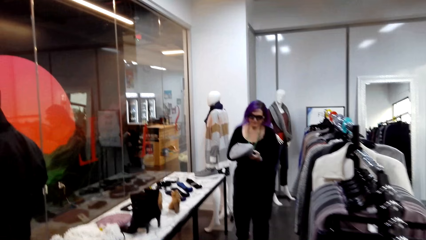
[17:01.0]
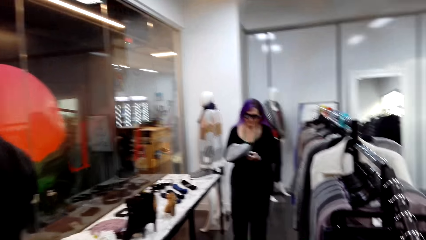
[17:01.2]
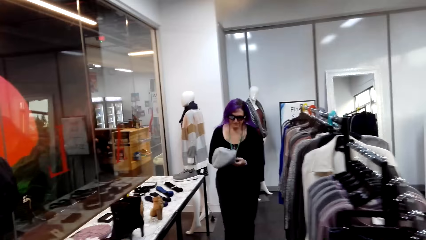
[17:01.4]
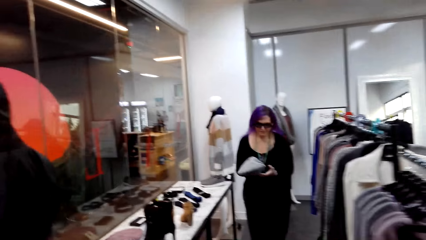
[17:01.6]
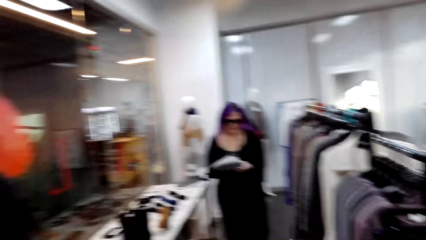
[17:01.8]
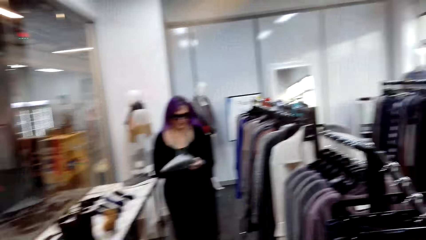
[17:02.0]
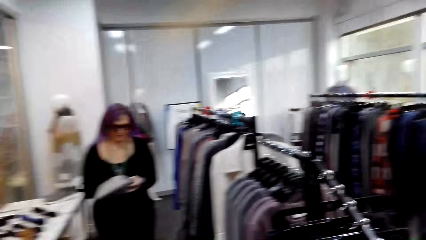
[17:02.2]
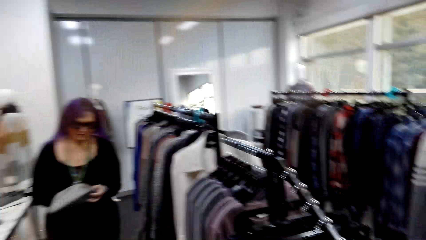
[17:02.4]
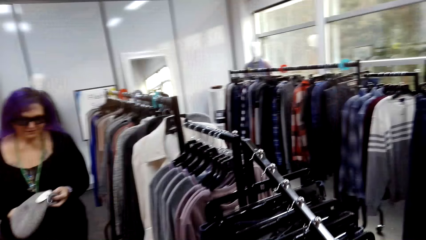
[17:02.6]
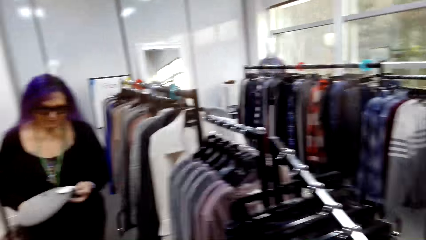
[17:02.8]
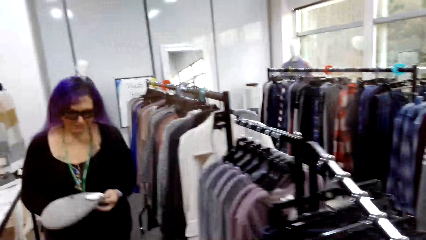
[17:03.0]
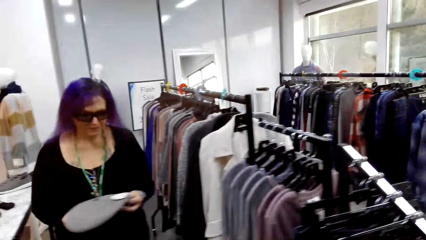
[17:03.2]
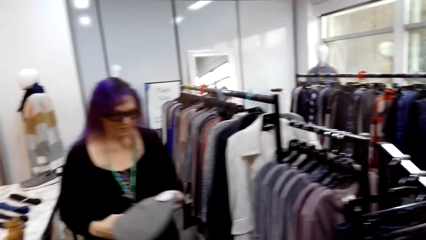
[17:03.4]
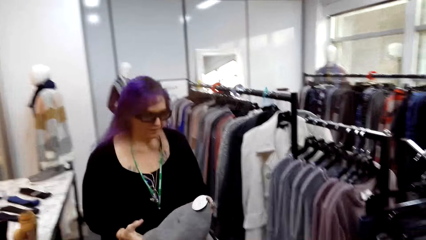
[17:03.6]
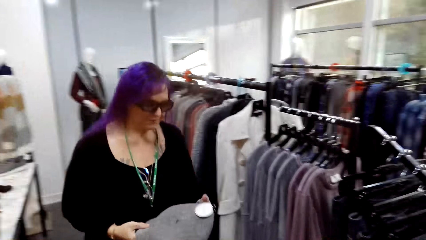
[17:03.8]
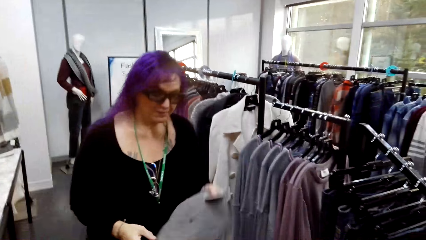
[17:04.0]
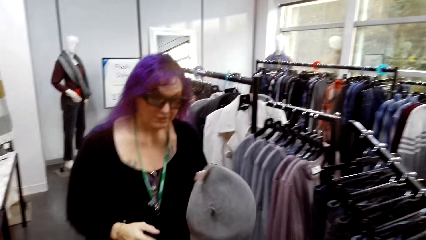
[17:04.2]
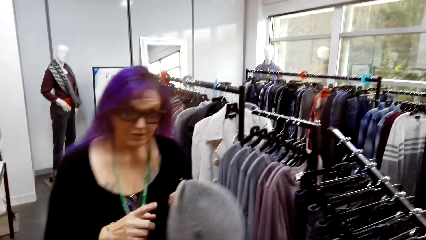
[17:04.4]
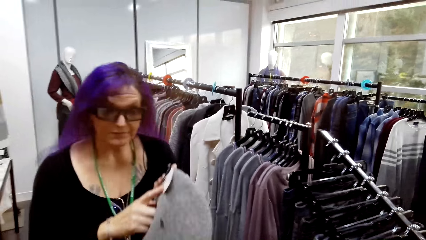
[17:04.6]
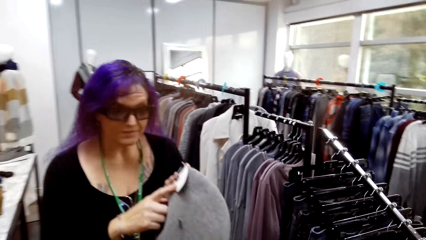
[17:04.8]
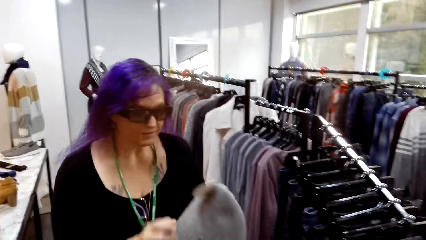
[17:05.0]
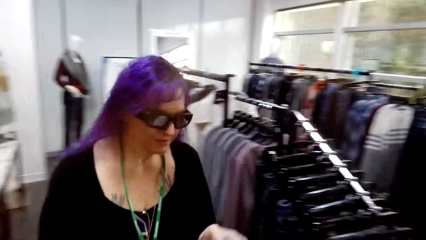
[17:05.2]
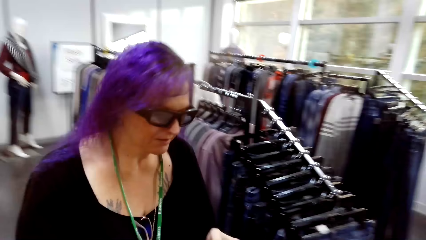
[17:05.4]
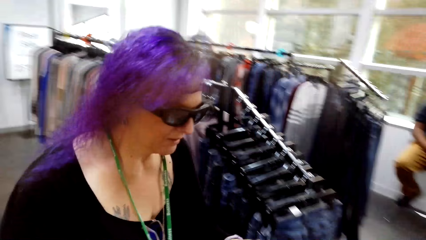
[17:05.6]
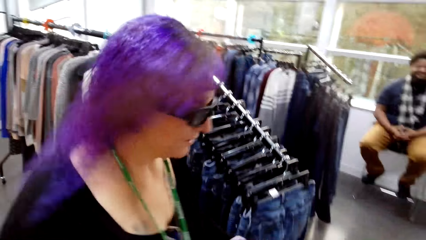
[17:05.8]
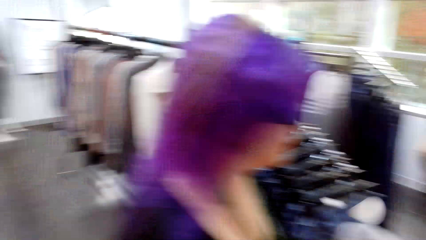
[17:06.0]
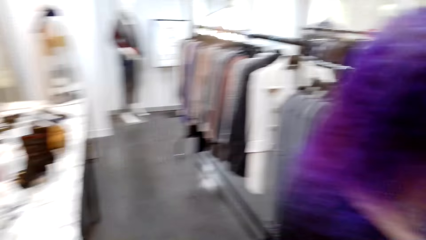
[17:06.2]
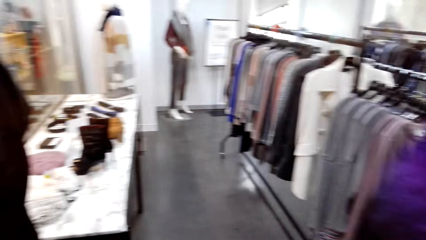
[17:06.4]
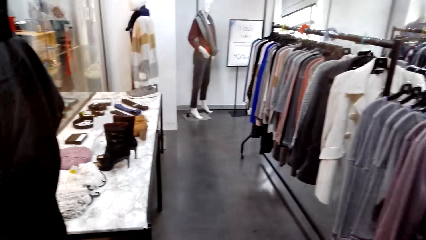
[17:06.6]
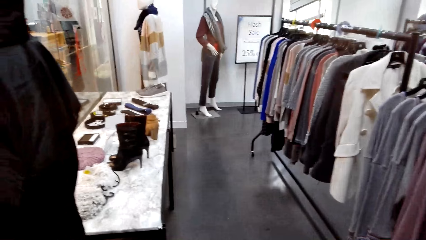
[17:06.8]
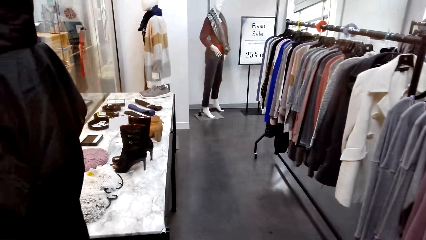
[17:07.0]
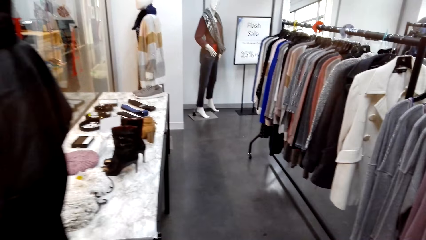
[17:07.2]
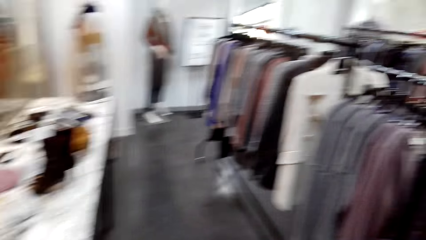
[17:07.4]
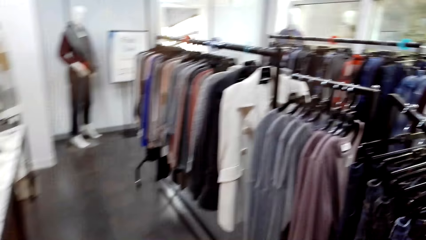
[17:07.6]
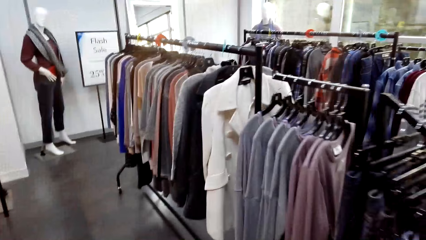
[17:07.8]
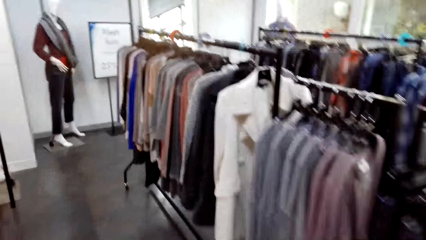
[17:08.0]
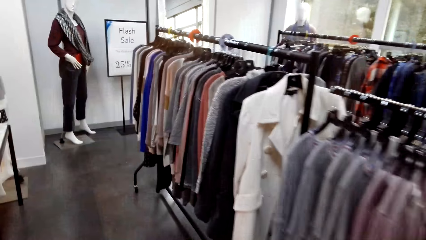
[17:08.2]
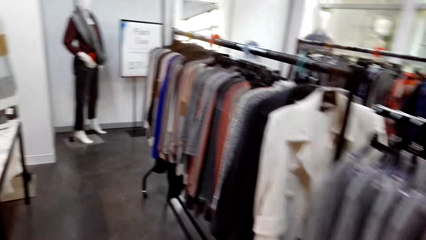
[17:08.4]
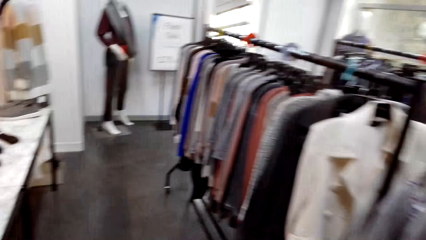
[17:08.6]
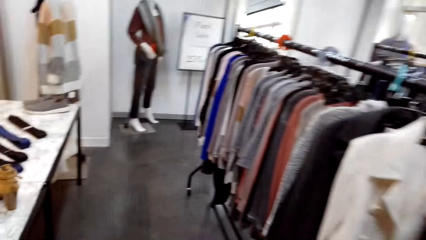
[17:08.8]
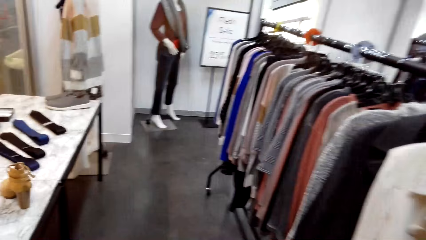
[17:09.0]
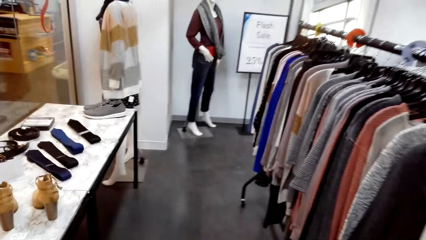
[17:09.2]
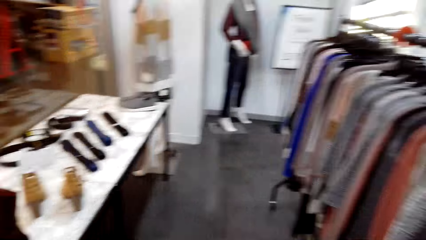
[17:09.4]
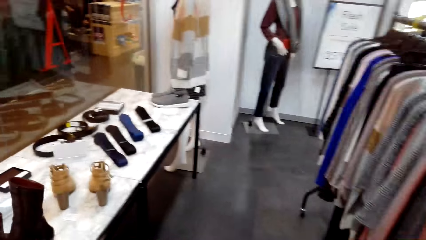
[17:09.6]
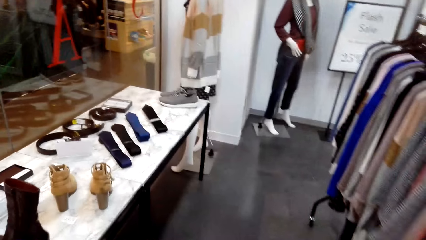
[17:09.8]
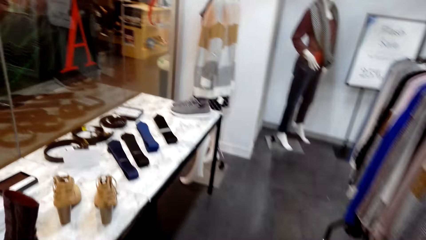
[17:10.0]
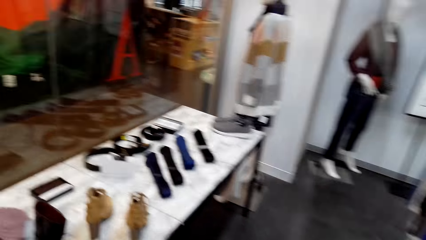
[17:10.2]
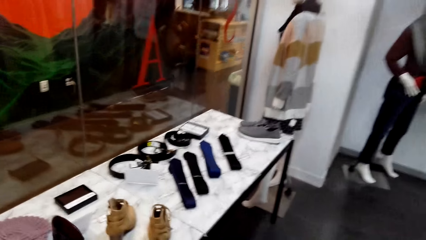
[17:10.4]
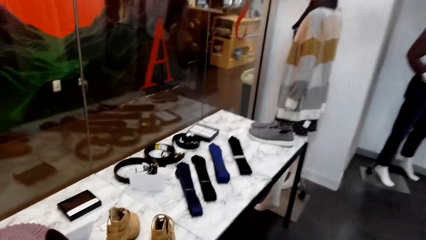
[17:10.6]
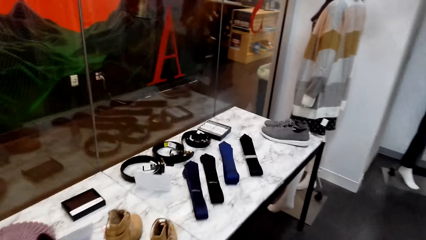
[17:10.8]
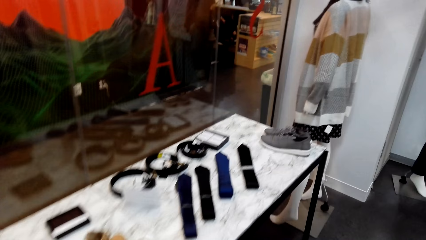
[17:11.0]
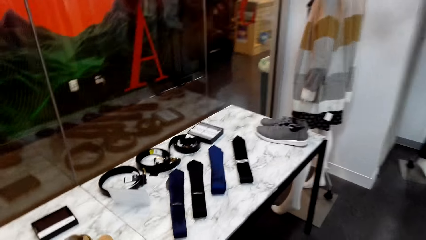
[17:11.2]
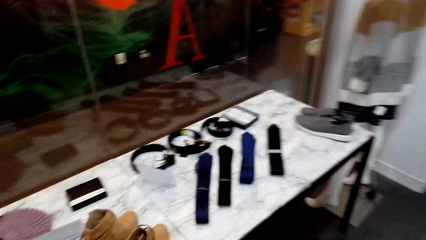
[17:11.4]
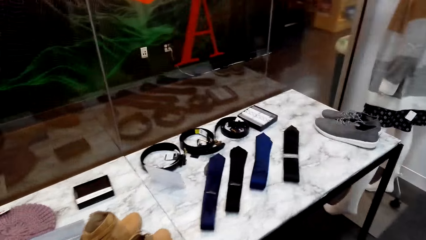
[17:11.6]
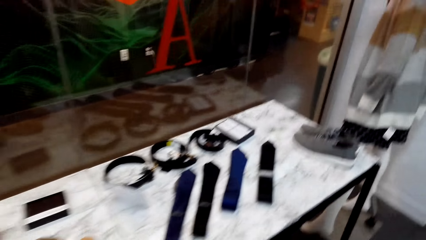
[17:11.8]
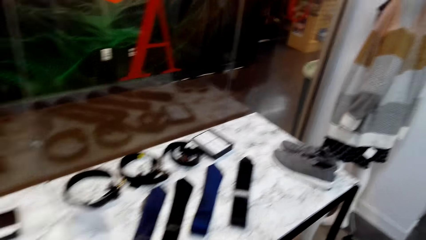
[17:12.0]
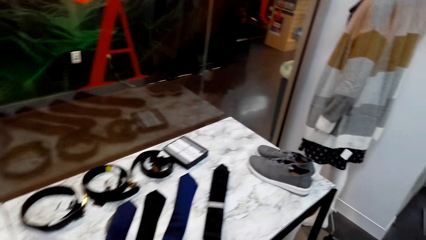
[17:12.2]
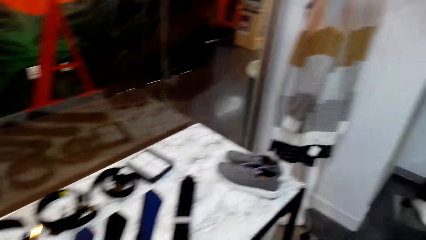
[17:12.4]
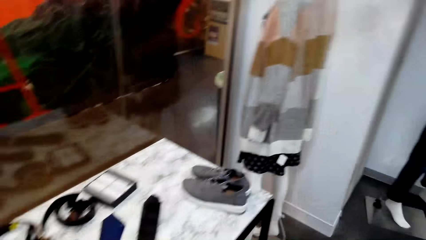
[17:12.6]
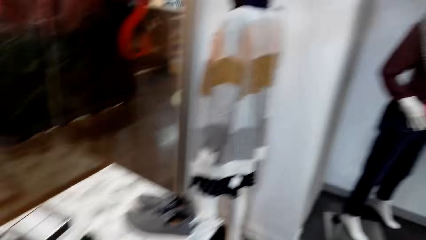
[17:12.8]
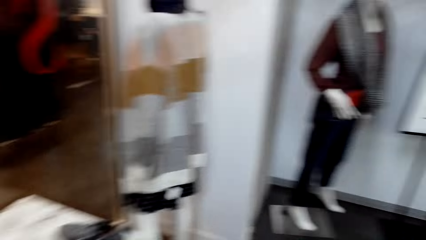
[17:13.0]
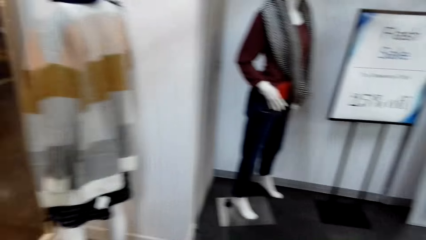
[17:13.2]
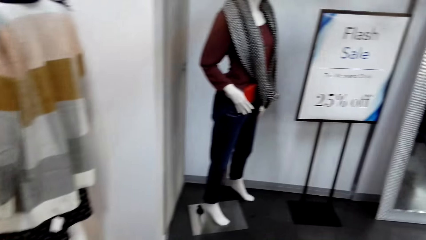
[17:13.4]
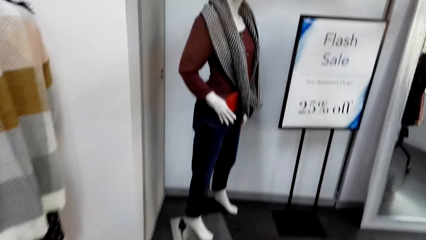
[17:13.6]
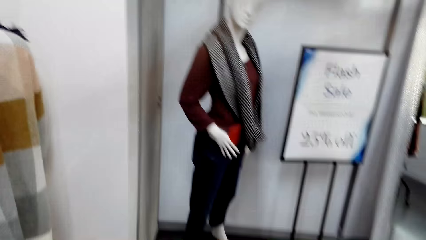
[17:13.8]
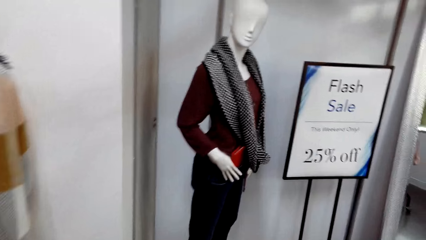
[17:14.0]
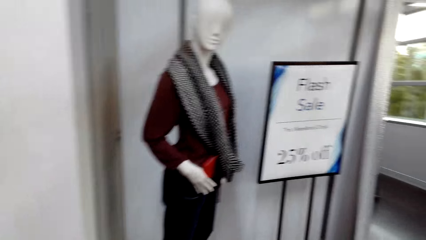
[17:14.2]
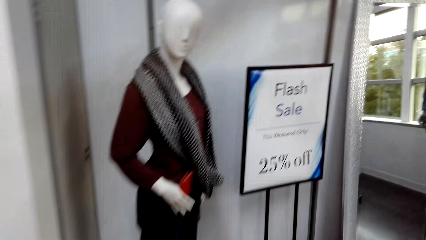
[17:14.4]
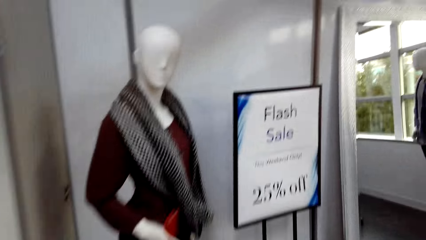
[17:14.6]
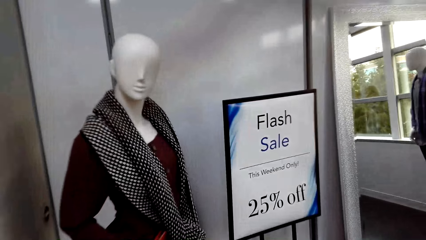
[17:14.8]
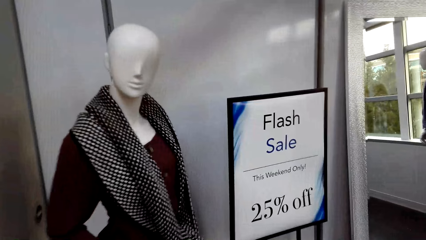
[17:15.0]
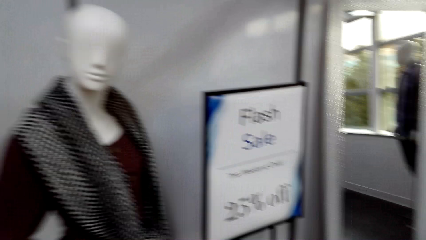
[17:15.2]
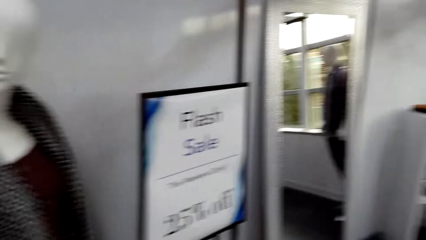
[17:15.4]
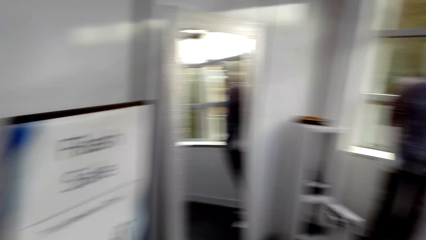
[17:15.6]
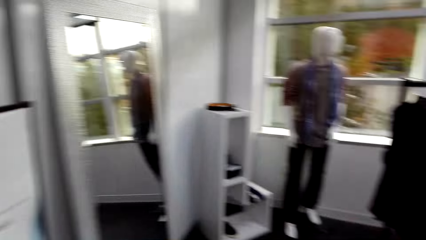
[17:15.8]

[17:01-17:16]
The camera wearer looks around the clothes store. A lady picks a hat. The lady walks around the clothing shop. The lady shows the hat to the camera wearer. The camera wearer walks around the clothing store.
